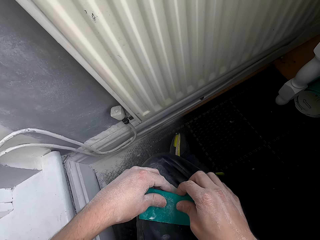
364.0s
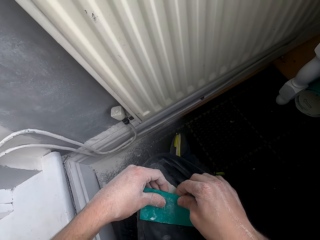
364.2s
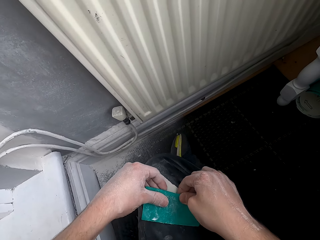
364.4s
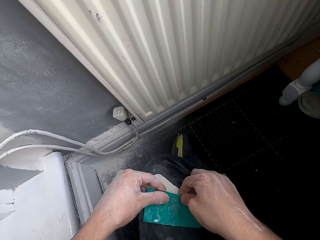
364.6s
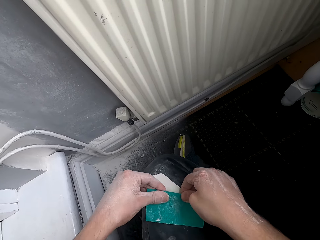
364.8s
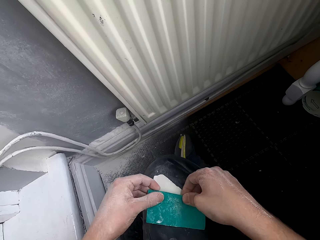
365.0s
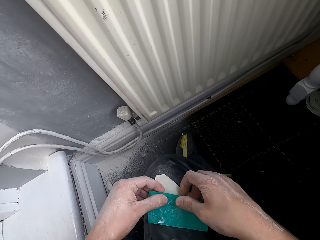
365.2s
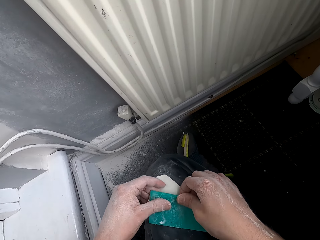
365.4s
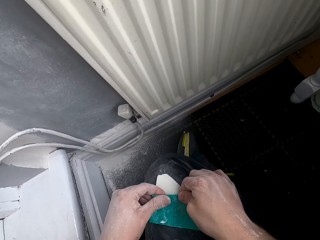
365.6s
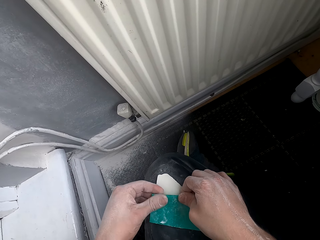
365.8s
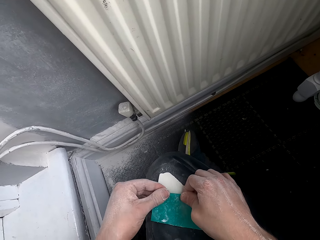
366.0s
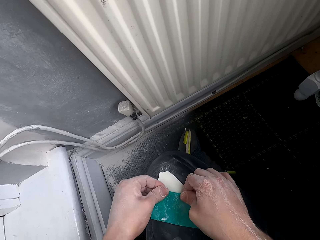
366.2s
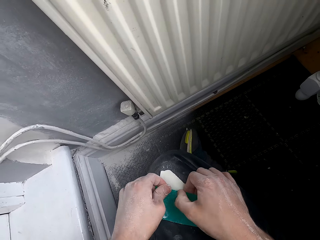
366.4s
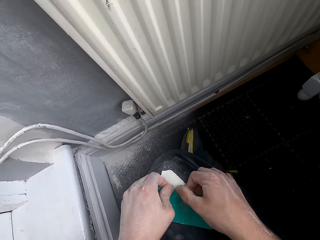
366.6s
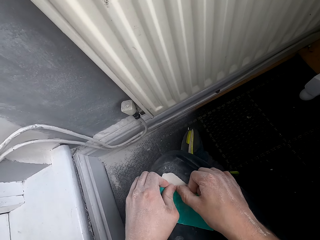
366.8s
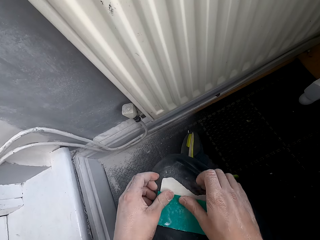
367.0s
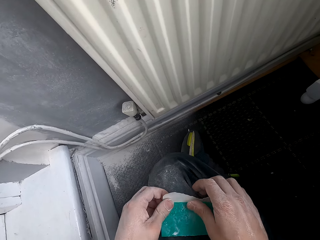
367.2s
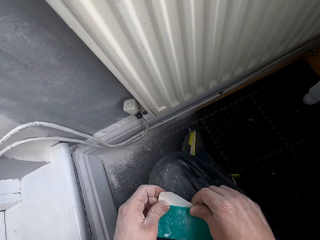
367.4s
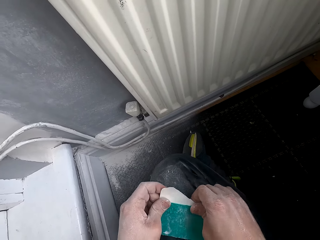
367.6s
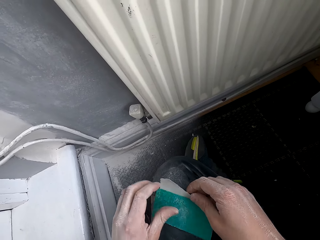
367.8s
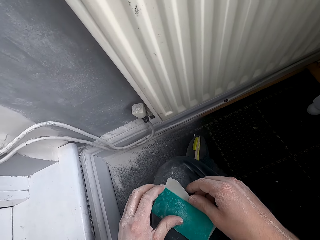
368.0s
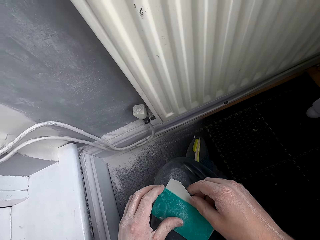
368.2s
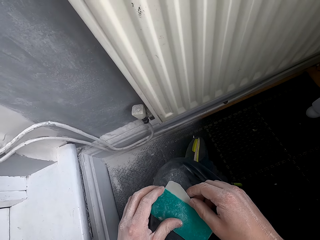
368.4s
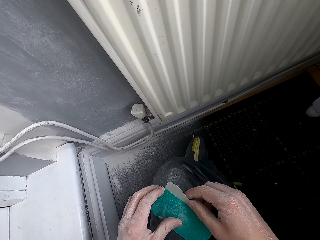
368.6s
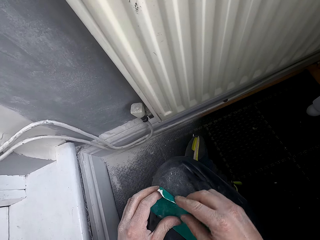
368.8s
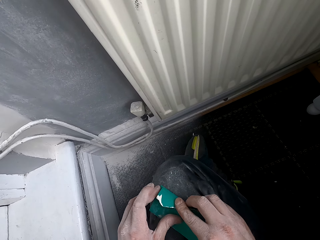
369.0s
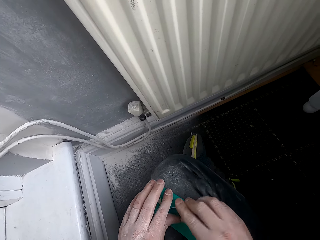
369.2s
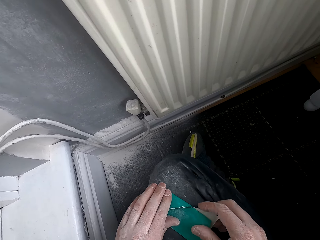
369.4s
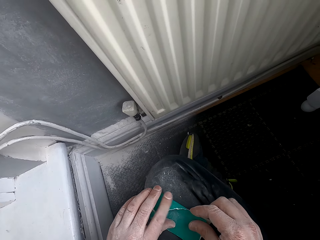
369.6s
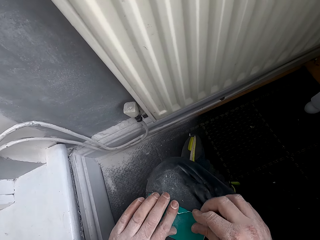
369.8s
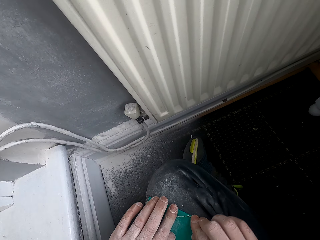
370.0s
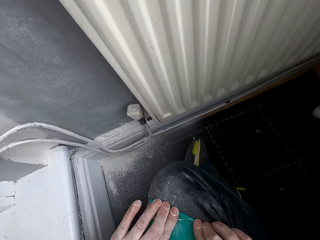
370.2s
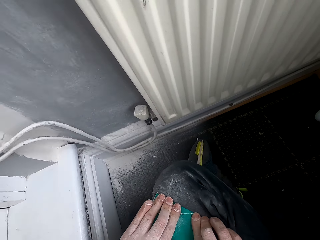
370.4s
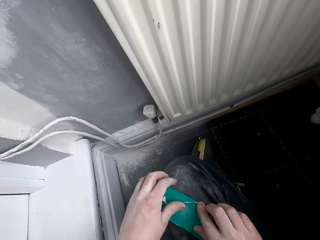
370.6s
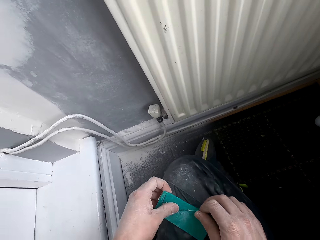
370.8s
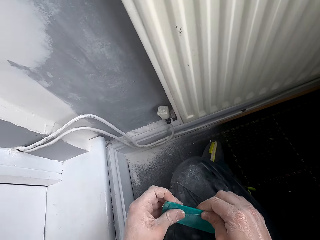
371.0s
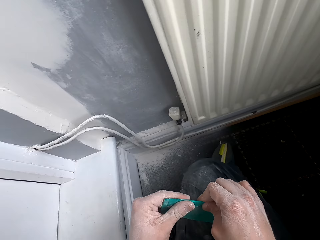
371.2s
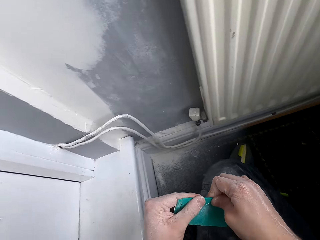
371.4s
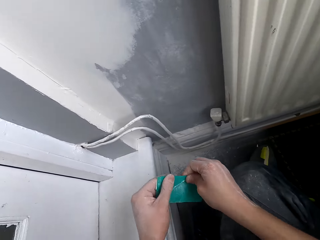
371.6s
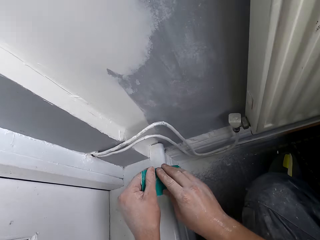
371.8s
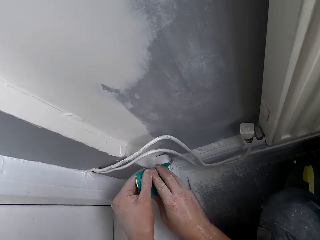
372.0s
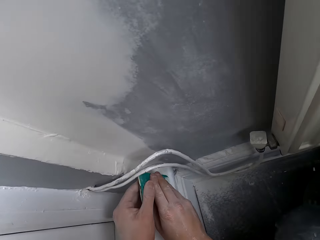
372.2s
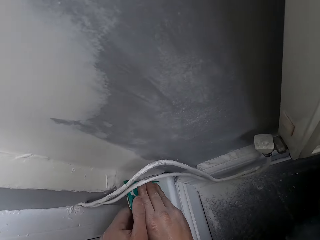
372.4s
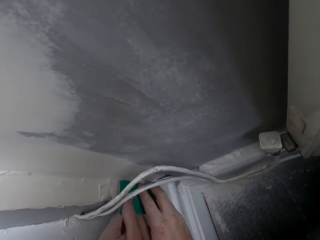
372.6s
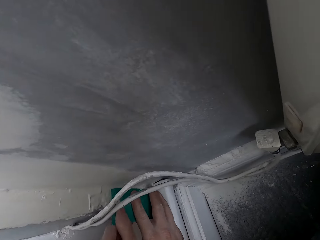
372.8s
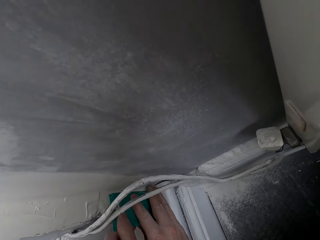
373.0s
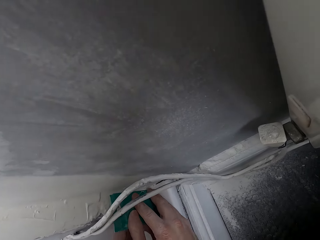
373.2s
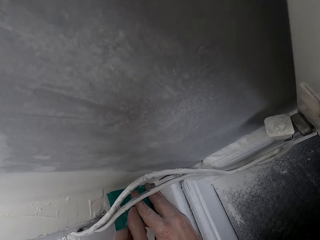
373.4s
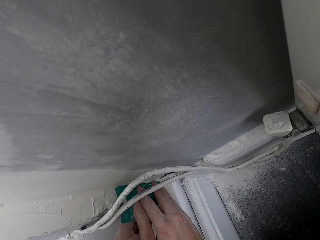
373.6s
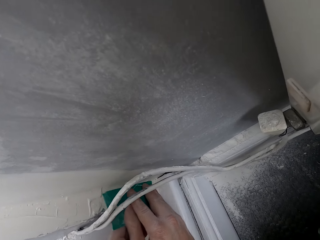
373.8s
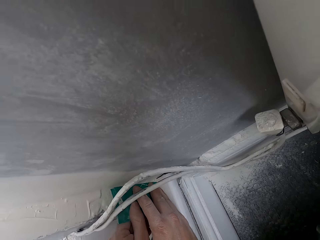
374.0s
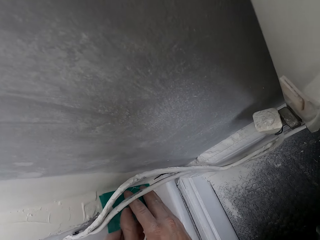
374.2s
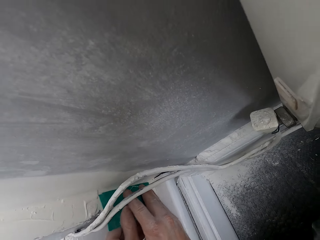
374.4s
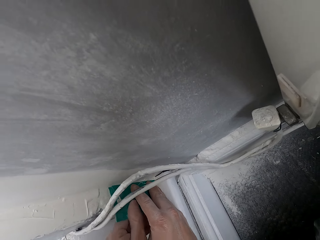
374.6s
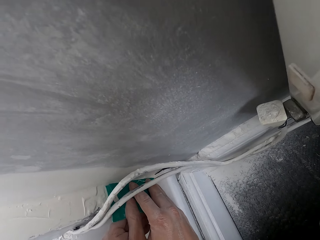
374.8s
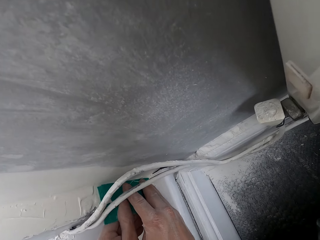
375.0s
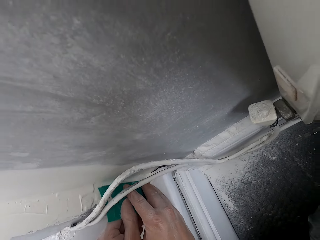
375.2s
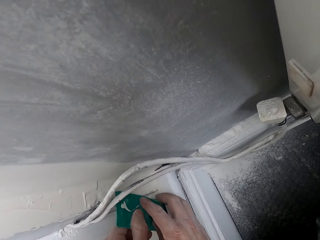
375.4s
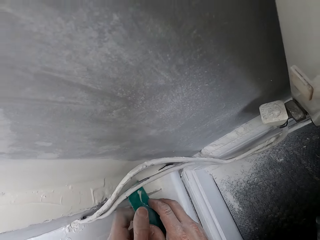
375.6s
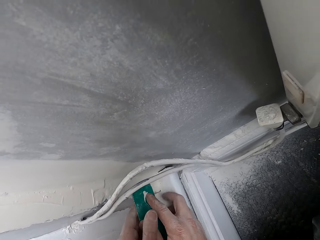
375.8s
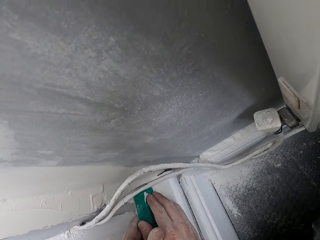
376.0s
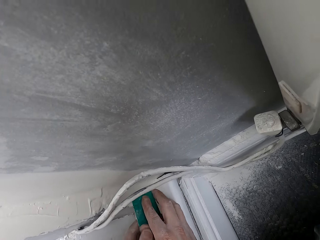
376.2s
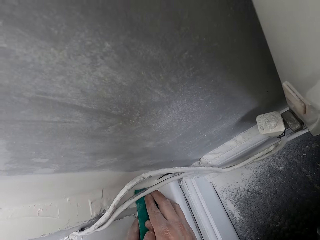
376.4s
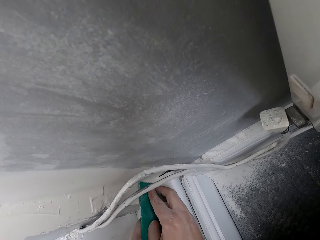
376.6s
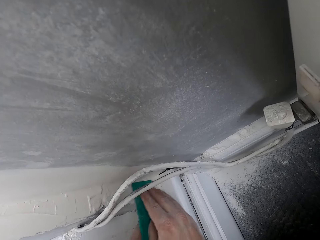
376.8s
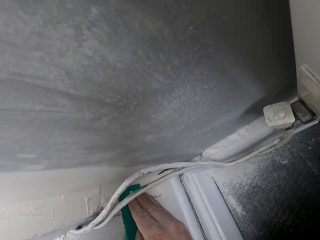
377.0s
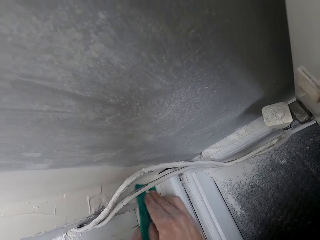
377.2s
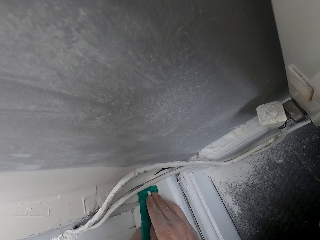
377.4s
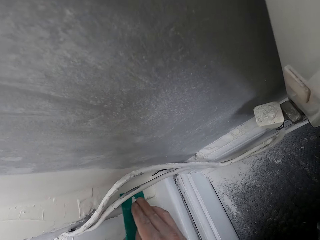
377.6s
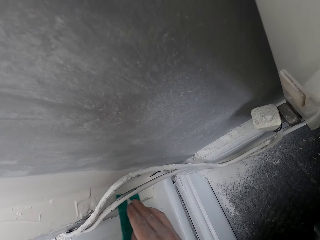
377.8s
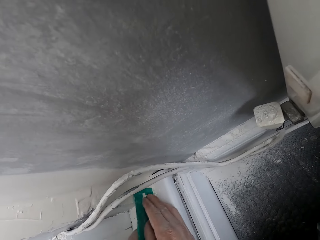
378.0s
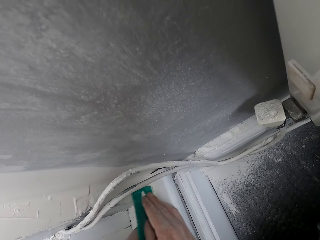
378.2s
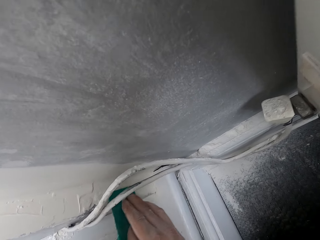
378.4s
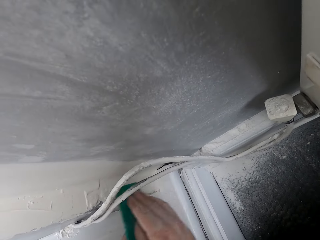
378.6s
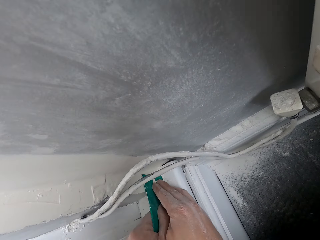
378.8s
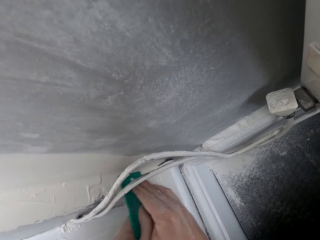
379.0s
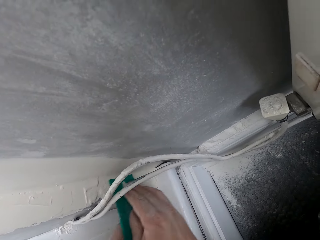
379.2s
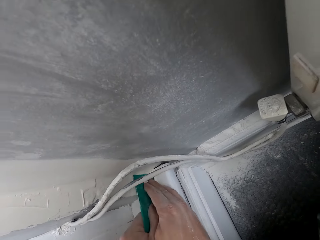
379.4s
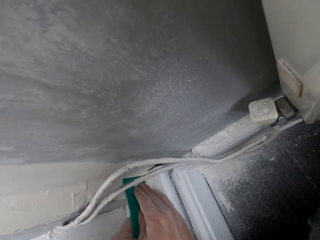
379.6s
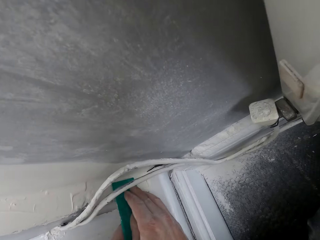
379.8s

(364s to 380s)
The camera wearer sands the wall with the sandpaper.

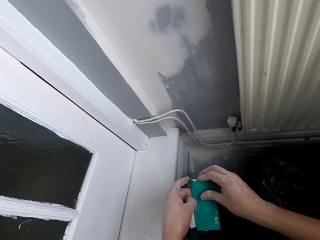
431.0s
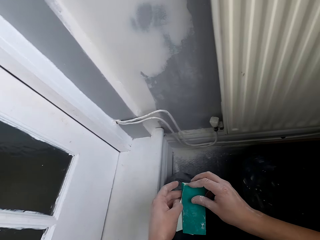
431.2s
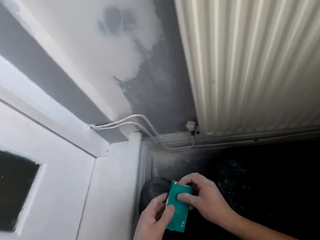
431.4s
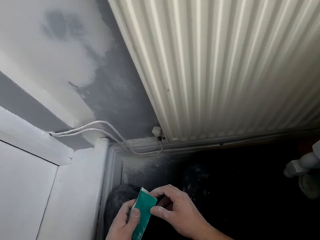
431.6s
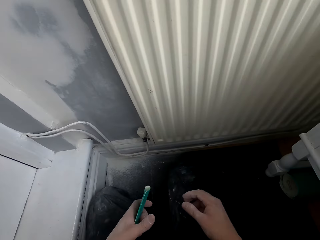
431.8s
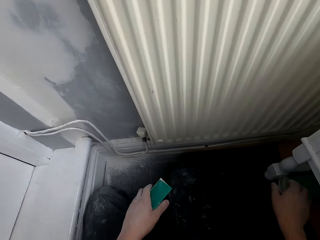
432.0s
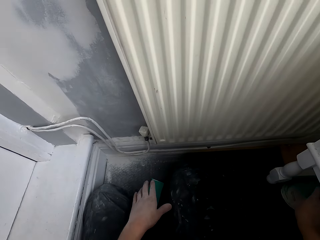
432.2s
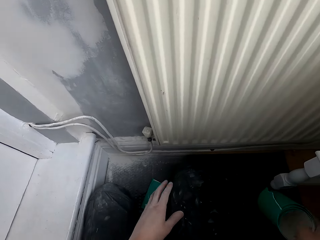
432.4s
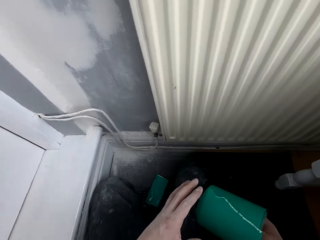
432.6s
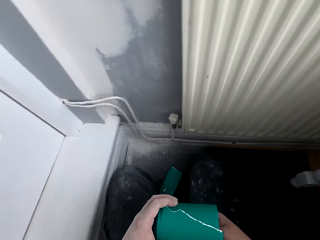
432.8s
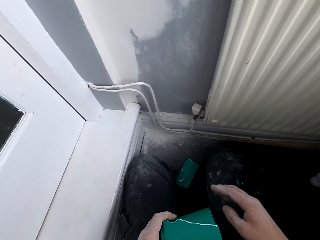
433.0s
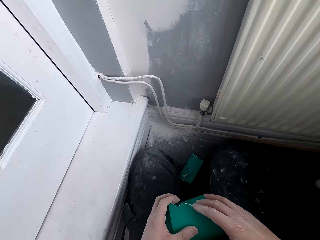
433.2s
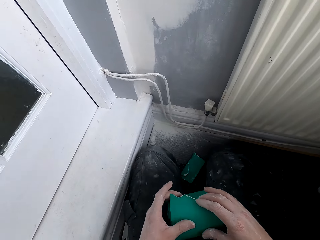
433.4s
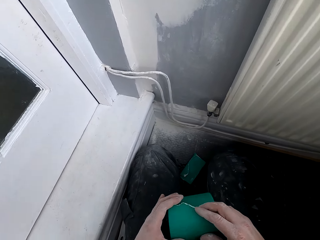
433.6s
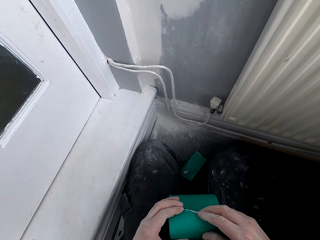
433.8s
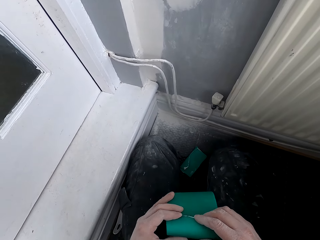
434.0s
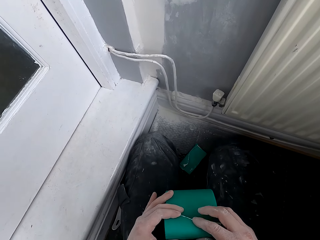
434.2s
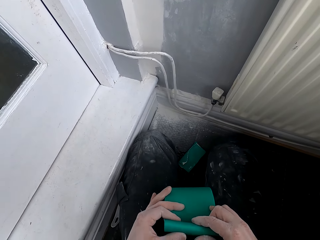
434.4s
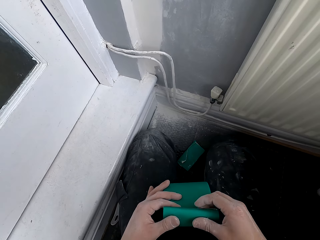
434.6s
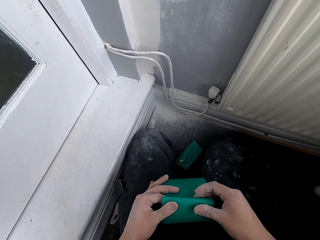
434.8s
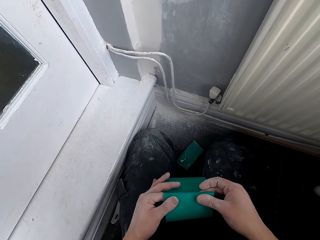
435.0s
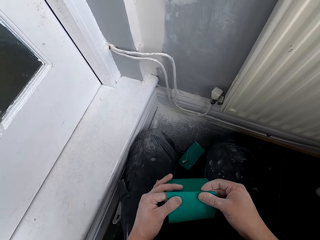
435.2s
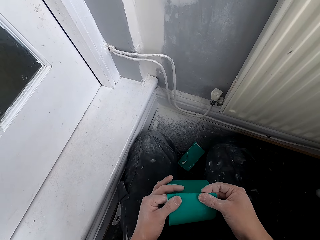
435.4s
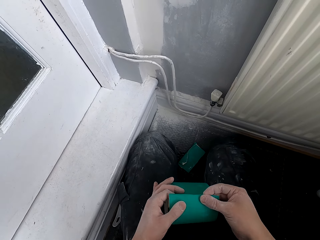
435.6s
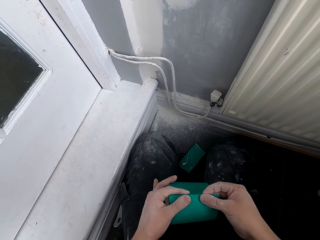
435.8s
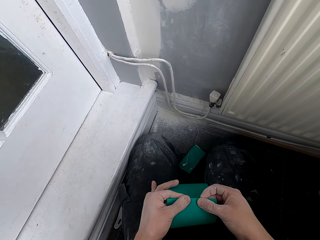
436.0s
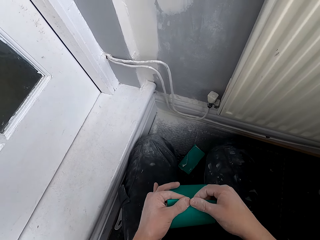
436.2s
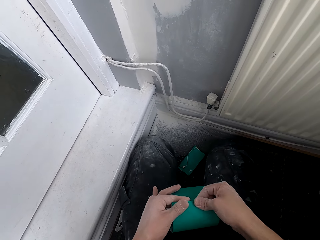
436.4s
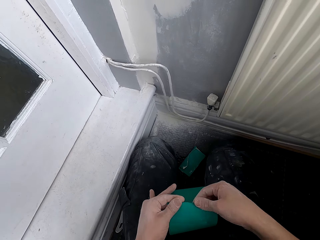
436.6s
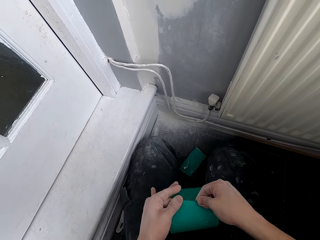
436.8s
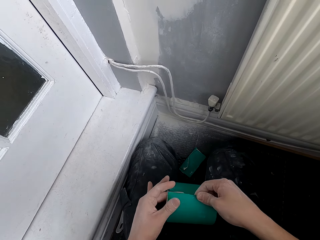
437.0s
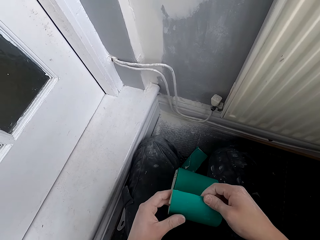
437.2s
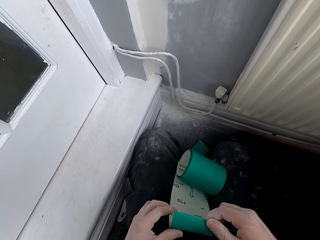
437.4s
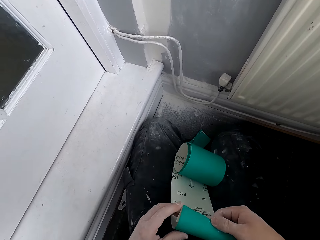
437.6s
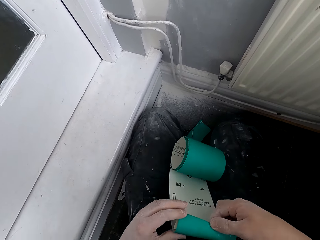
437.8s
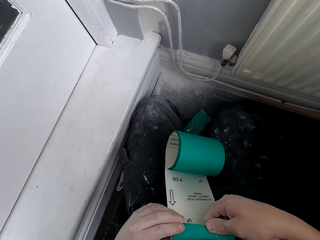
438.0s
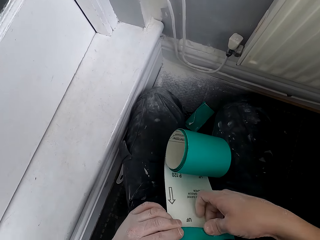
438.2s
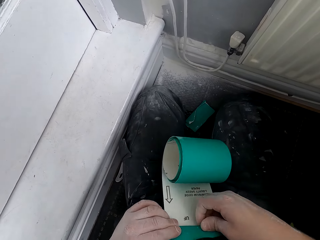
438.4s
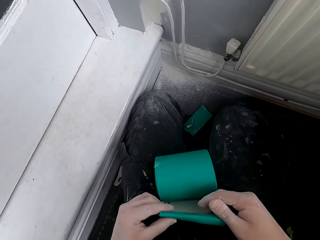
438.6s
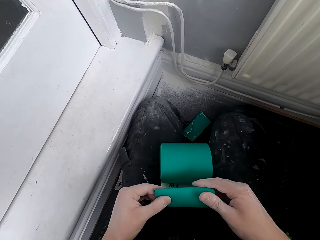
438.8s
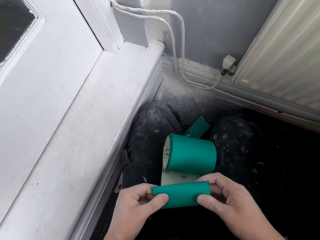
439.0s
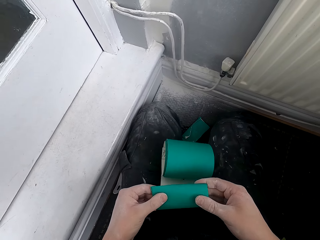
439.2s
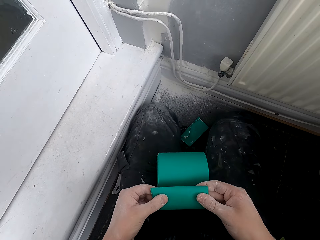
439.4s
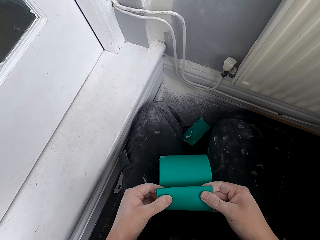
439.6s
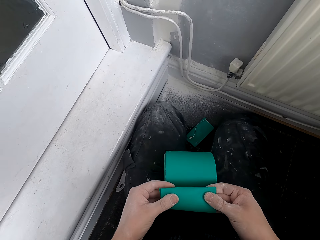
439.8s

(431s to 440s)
The camera wearer takes a sandpaper roll or scrubber. They fold the scrubber.
